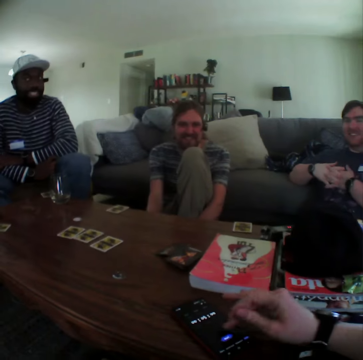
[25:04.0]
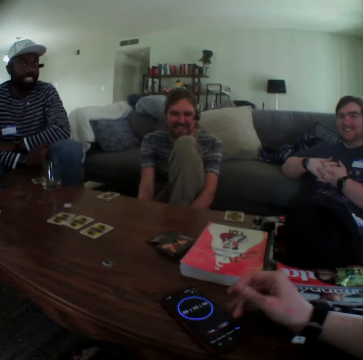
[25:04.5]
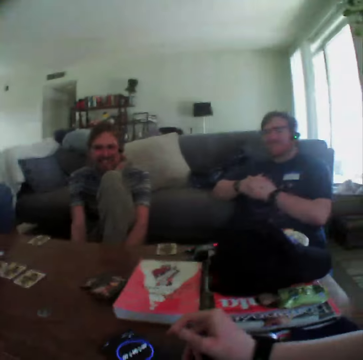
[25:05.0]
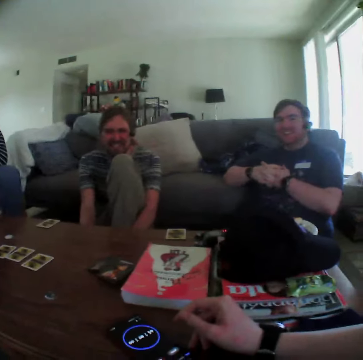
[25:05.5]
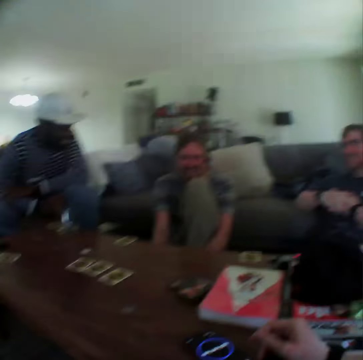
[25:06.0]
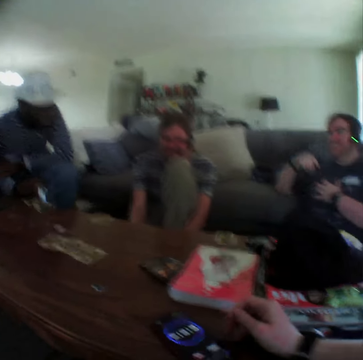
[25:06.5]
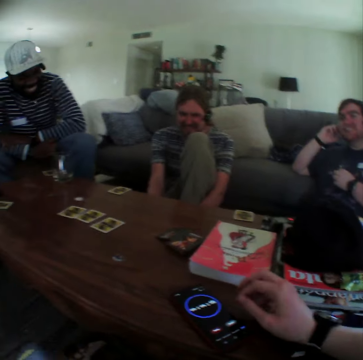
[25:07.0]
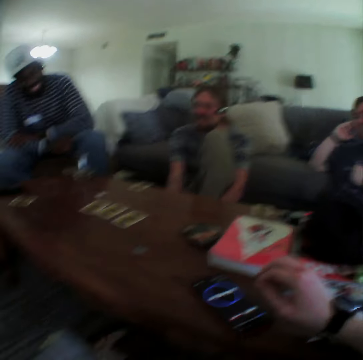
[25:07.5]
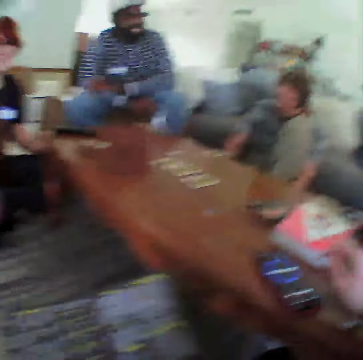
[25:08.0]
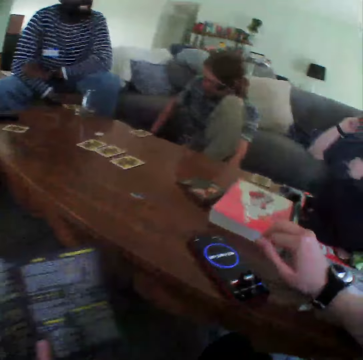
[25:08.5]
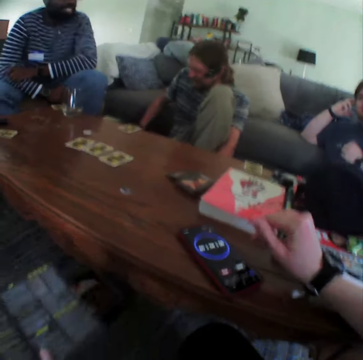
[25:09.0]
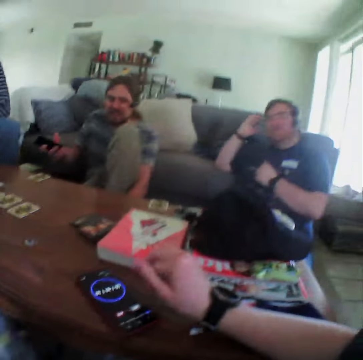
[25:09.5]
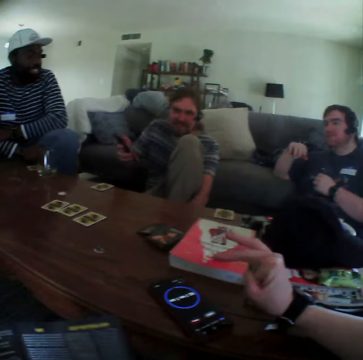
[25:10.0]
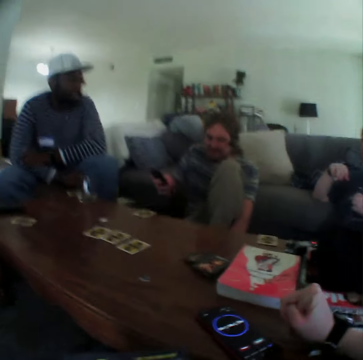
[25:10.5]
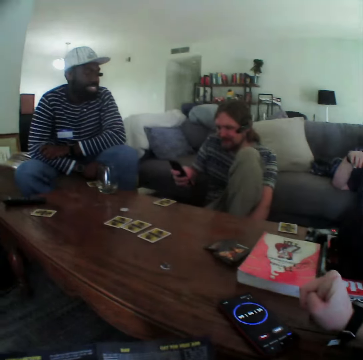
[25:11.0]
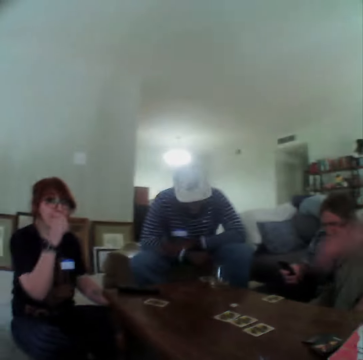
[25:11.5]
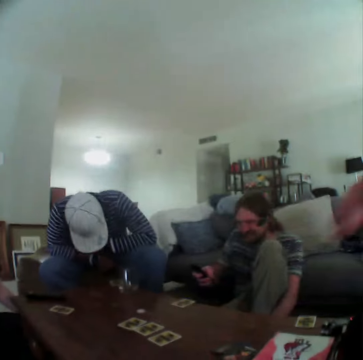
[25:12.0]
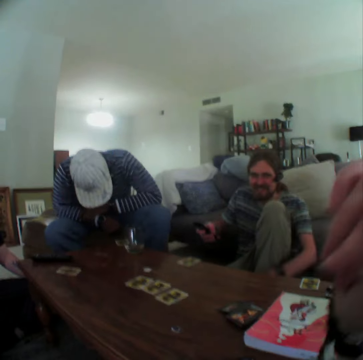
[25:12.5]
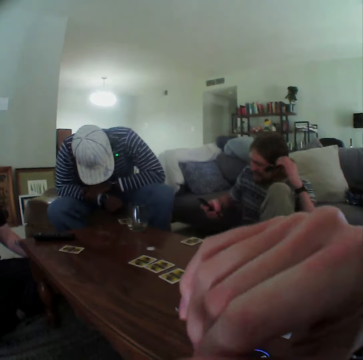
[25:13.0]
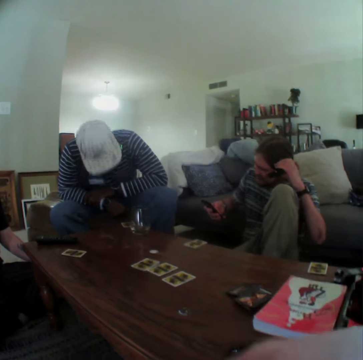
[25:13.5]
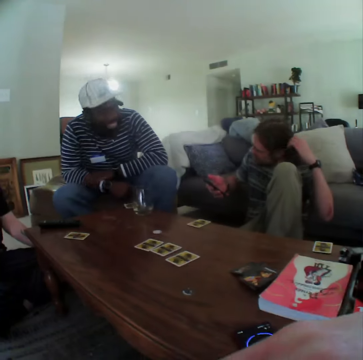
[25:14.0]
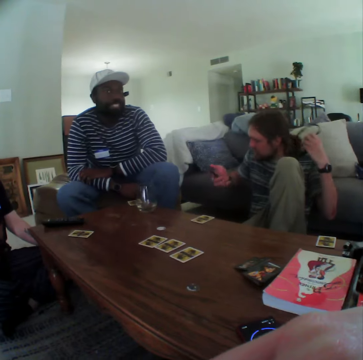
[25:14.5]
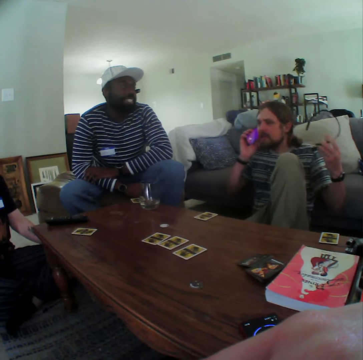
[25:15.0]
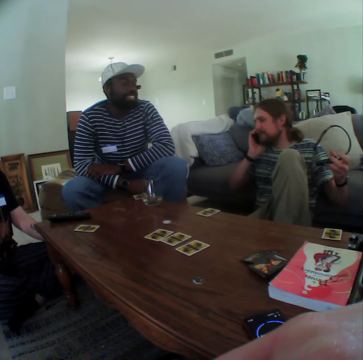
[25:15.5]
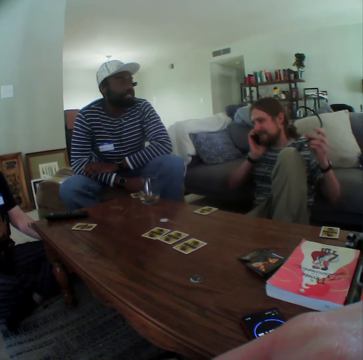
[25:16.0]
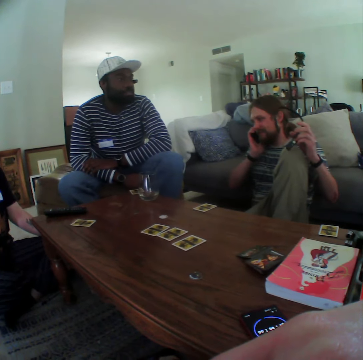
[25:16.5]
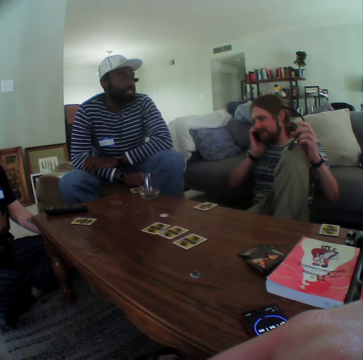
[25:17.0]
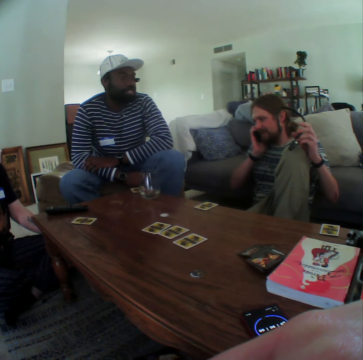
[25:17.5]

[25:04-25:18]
The camera wearer uses the phone. They move the paper. A person moves the hand down. Another person uses the phone. The camera wearer moves the hand. A third person moves the head down. The second person removes the bluetooth earphone from the hair and makes the call with the phone.

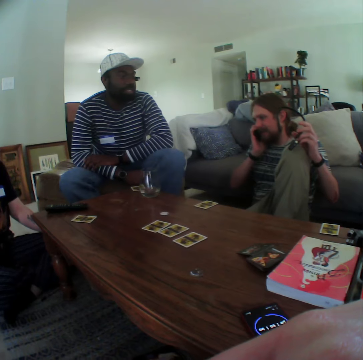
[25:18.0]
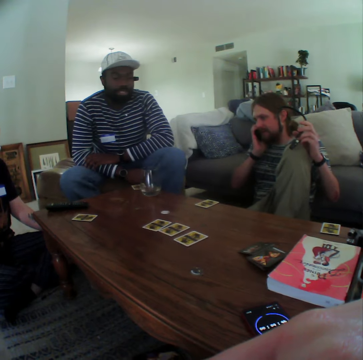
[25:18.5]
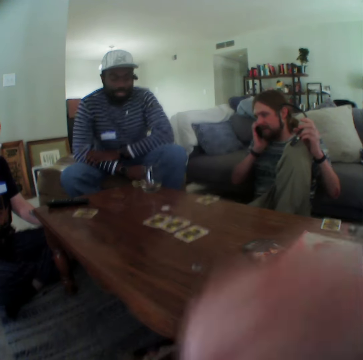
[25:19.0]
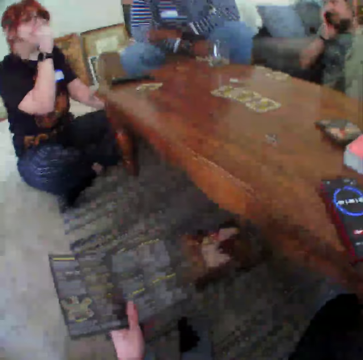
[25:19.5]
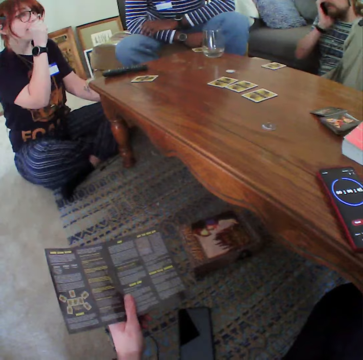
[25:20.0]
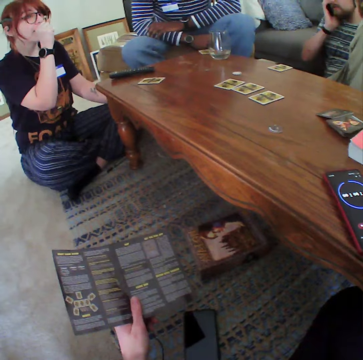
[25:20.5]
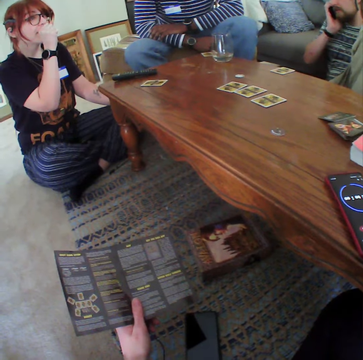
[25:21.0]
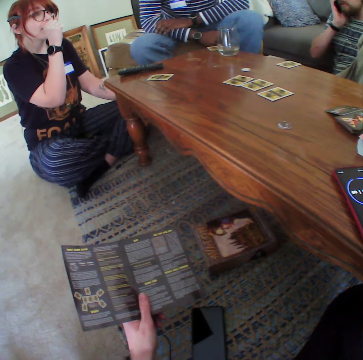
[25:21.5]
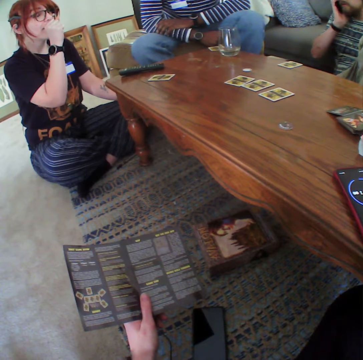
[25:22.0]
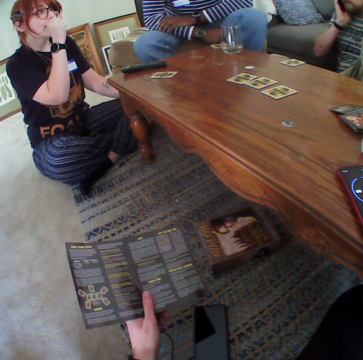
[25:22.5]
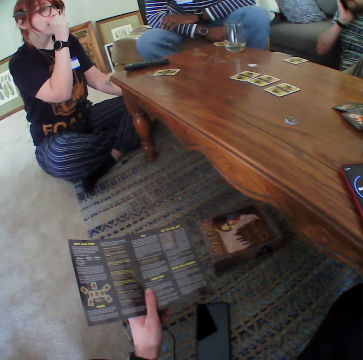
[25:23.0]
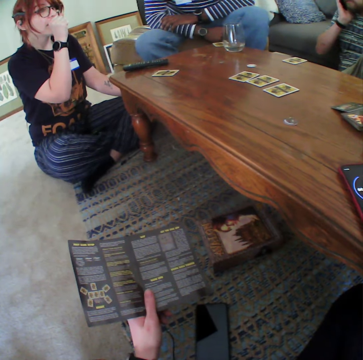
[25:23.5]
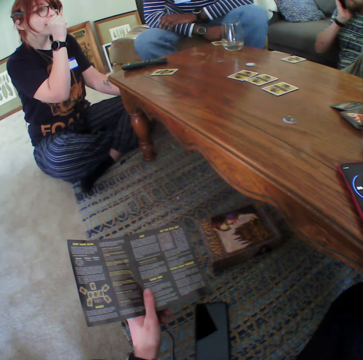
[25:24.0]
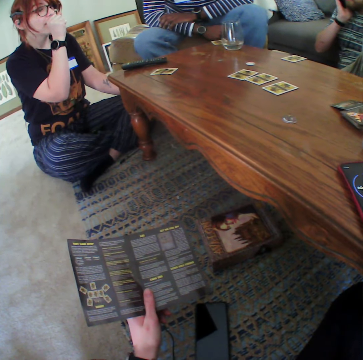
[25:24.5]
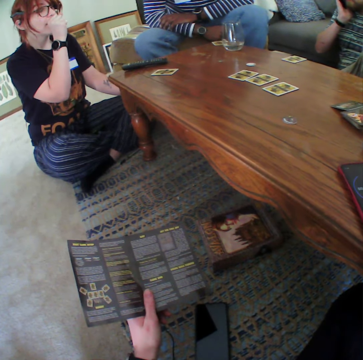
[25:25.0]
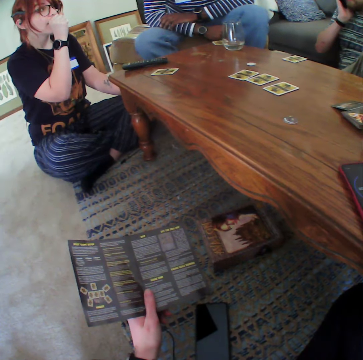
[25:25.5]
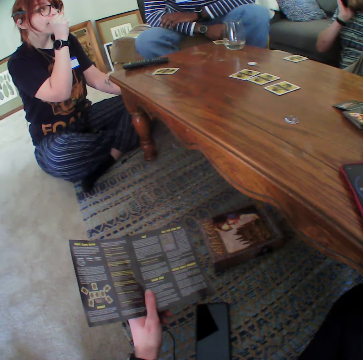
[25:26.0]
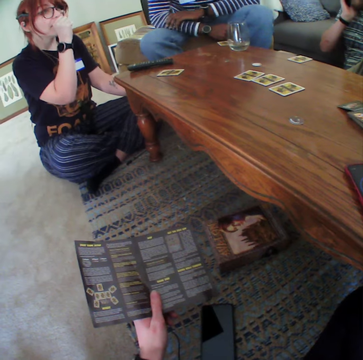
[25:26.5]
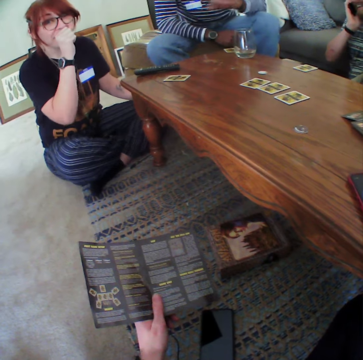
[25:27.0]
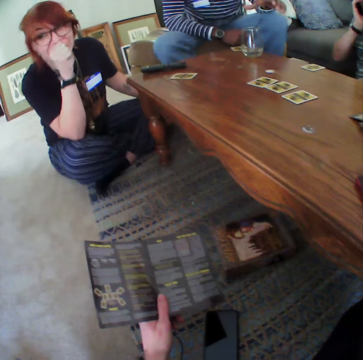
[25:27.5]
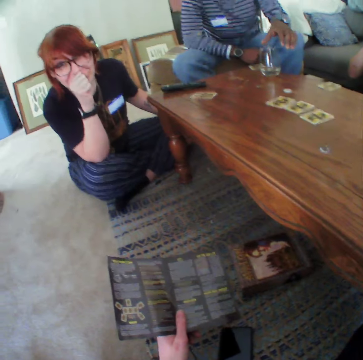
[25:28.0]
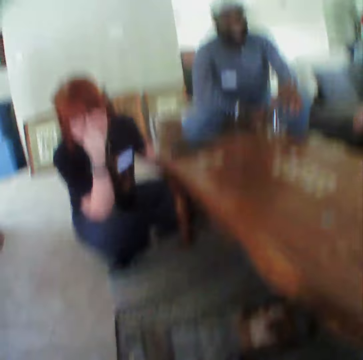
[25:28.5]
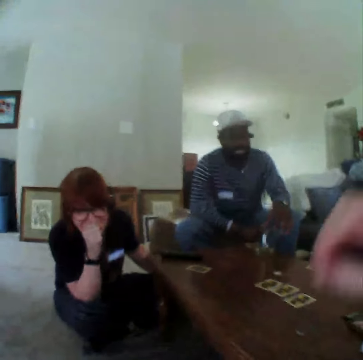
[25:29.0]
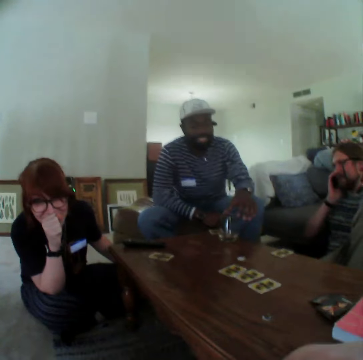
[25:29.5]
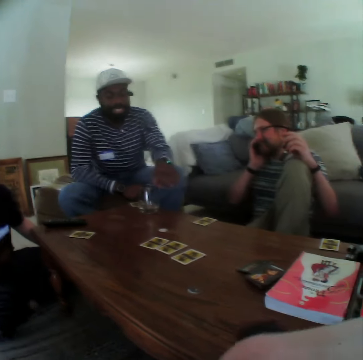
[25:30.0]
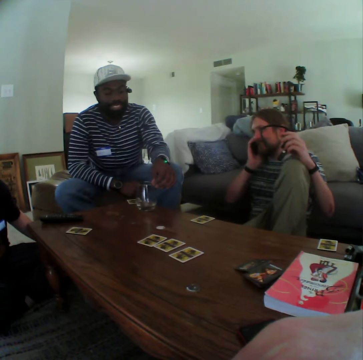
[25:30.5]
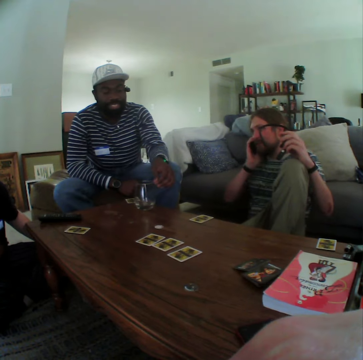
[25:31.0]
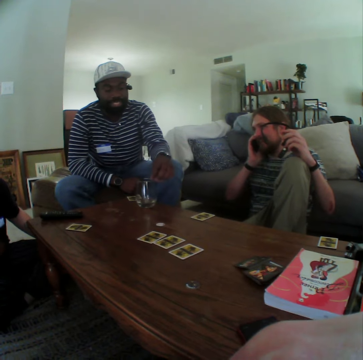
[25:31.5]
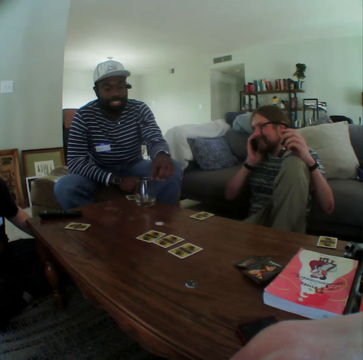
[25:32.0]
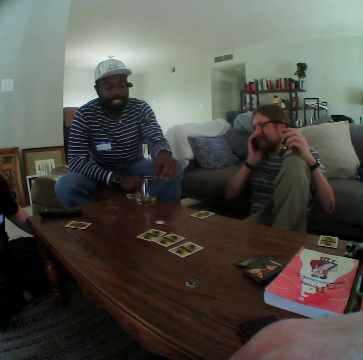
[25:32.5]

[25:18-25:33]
The camera wearer moves the hand up. They read the pamphlet. A person moves close to another person. A third person touches the glass. The camera wearer moves the hand down.

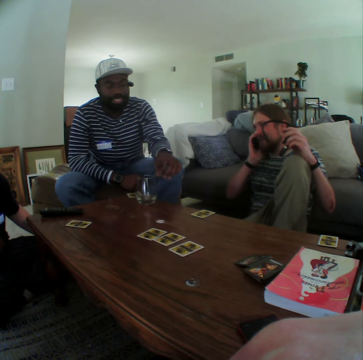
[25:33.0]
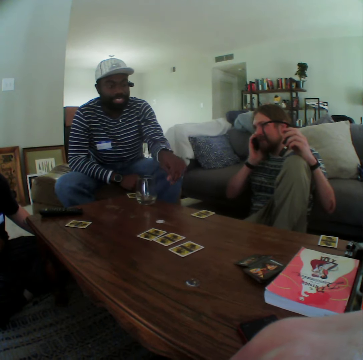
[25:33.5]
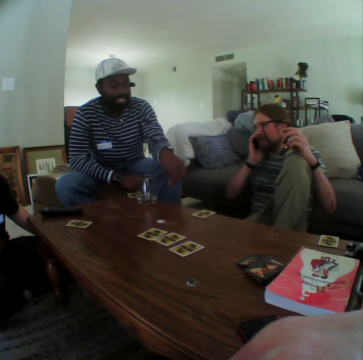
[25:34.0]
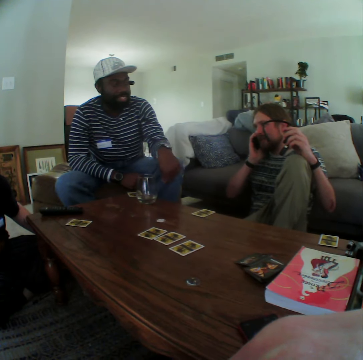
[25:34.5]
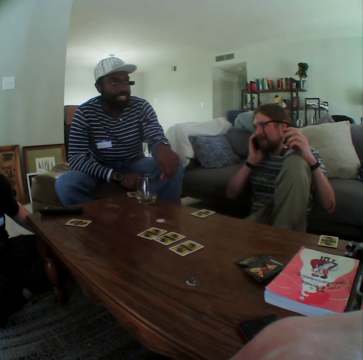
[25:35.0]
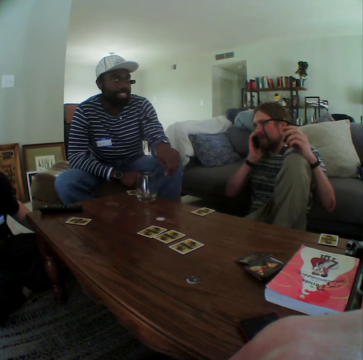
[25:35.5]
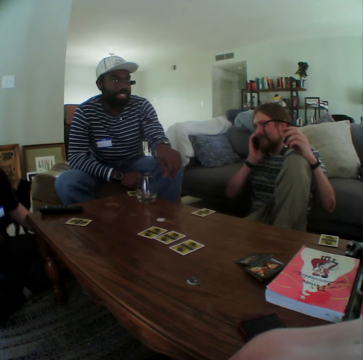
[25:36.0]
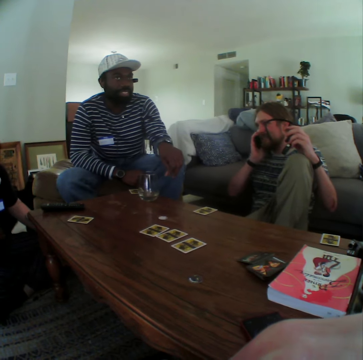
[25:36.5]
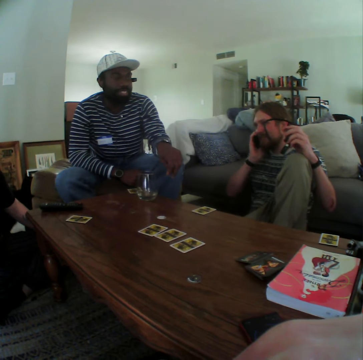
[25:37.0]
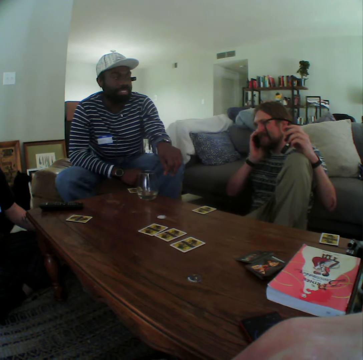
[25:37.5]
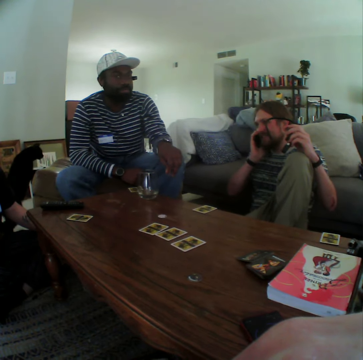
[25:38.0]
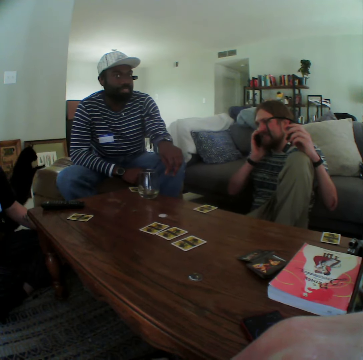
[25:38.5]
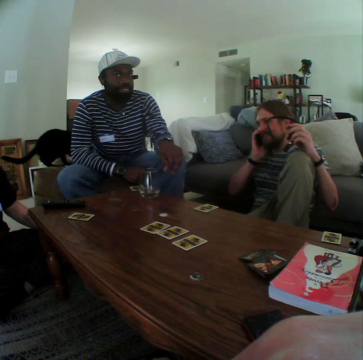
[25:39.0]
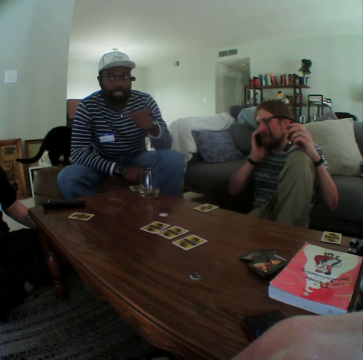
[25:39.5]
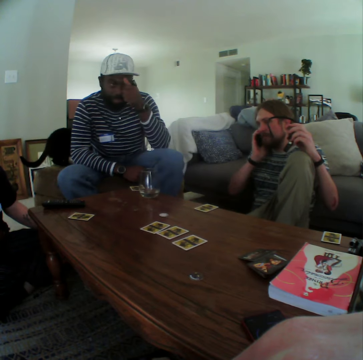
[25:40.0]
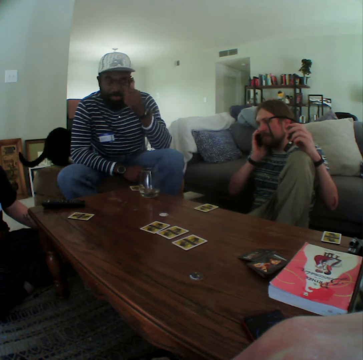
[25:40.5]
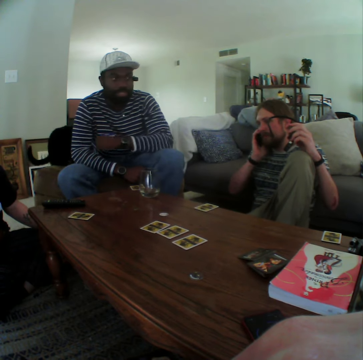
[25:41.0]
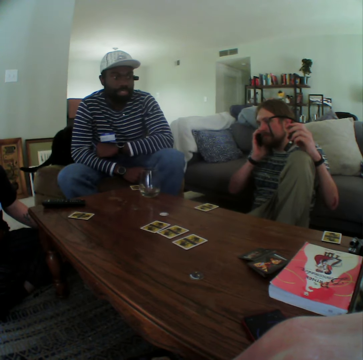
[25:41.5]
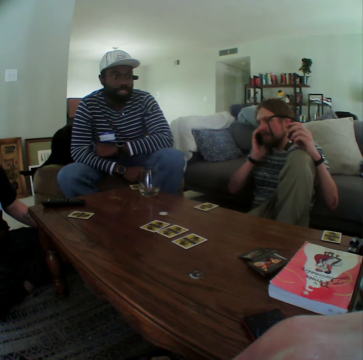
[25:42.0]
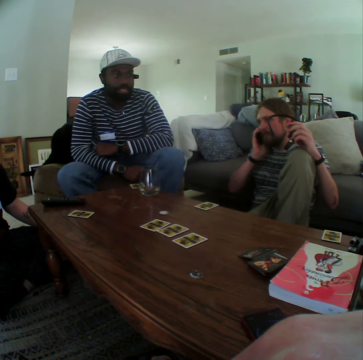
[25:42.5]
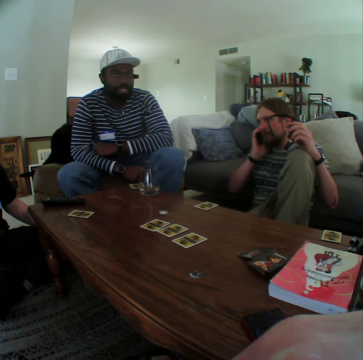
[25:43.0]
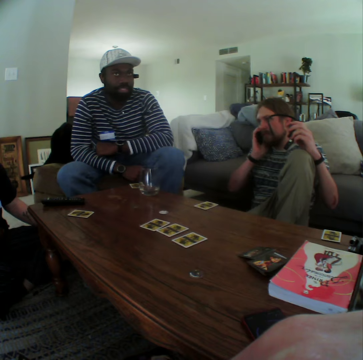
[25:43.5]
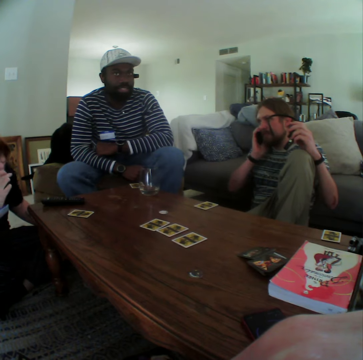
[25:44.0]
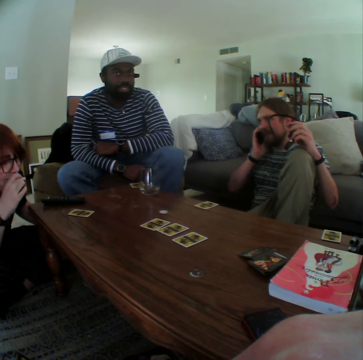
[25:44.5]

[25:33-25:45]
A person moves the hand, touches the head, and moves the hand to the arm.
